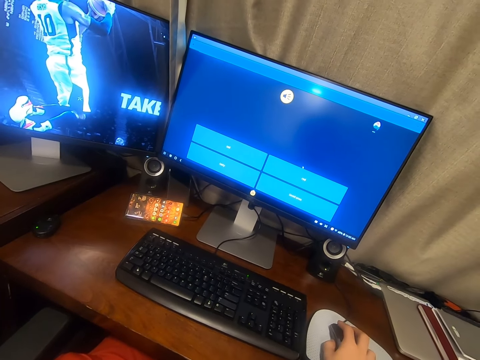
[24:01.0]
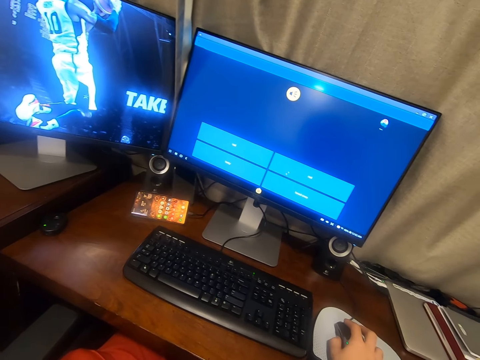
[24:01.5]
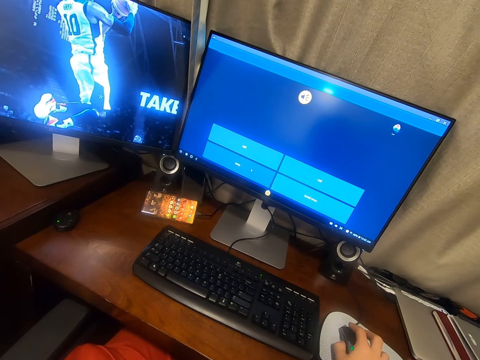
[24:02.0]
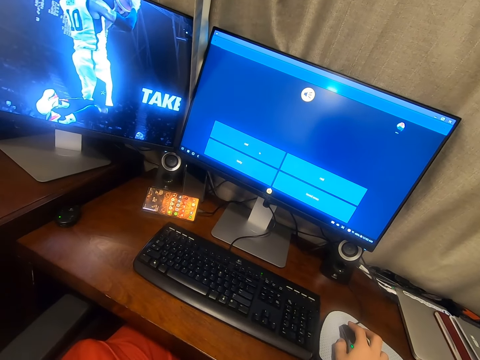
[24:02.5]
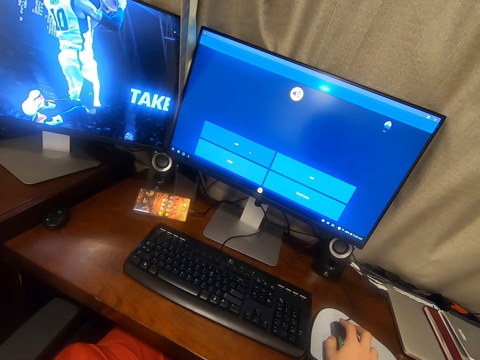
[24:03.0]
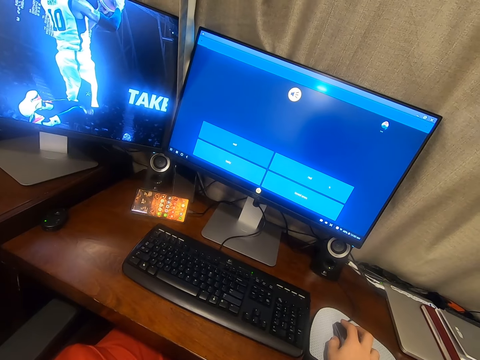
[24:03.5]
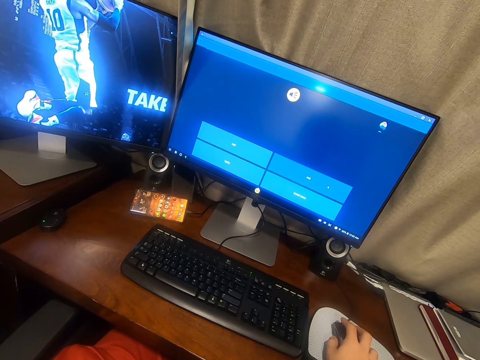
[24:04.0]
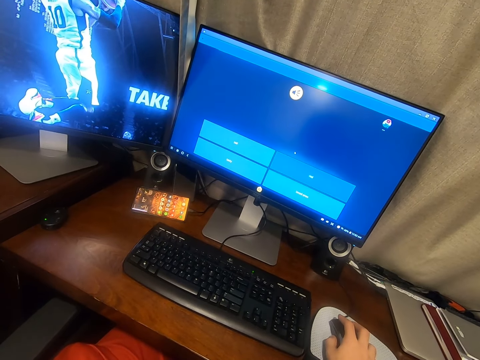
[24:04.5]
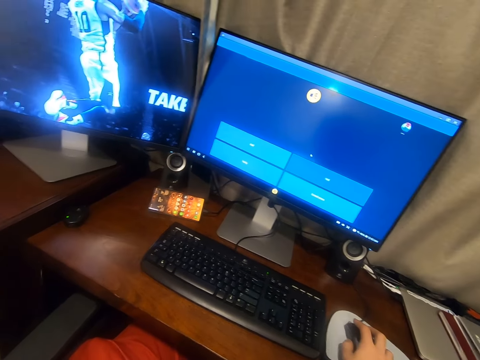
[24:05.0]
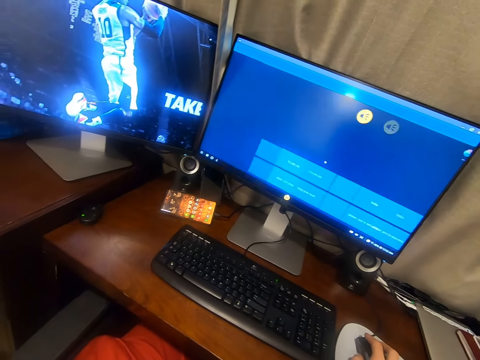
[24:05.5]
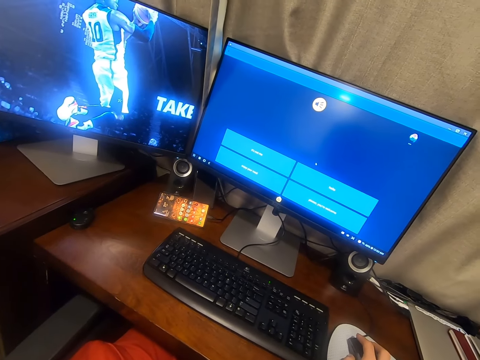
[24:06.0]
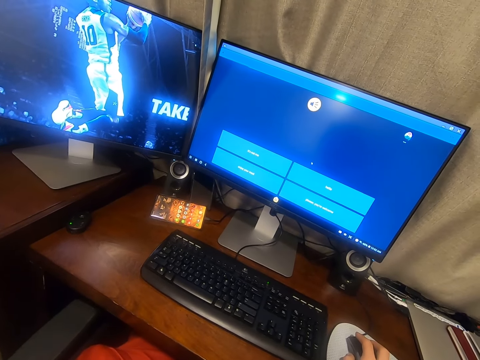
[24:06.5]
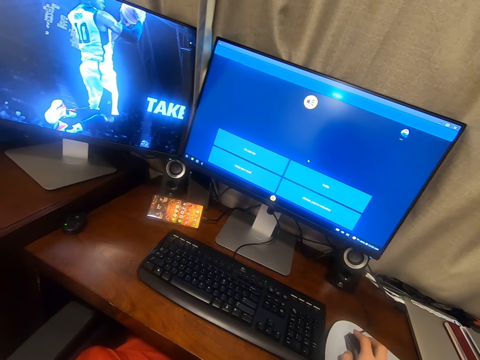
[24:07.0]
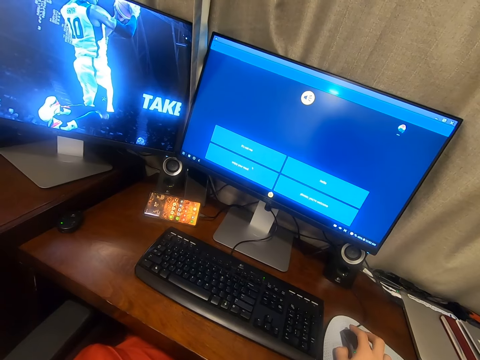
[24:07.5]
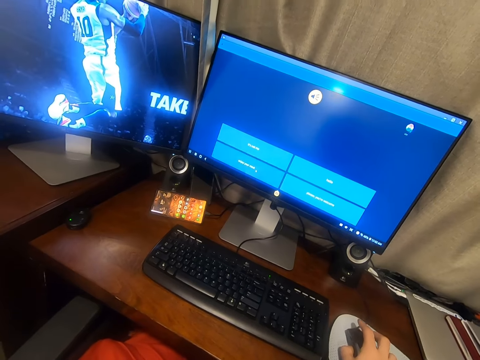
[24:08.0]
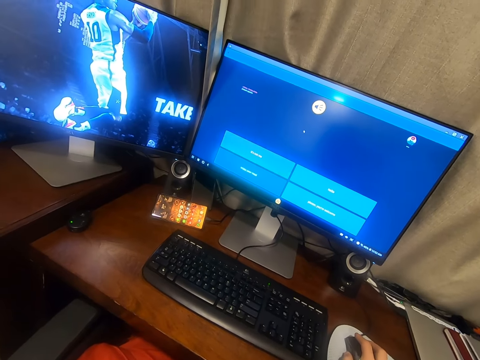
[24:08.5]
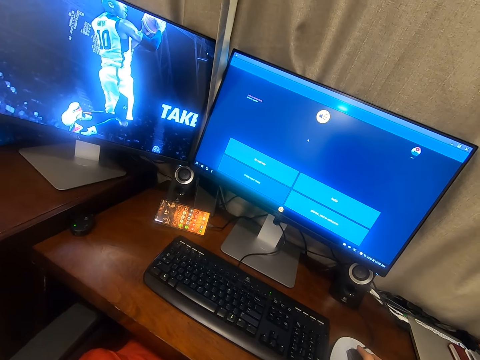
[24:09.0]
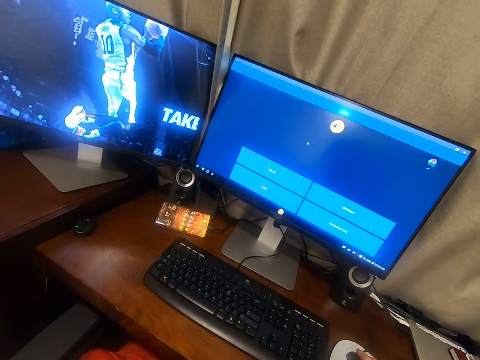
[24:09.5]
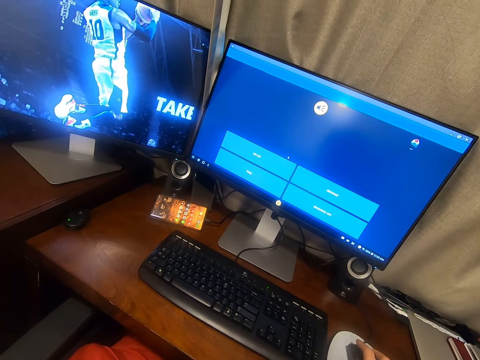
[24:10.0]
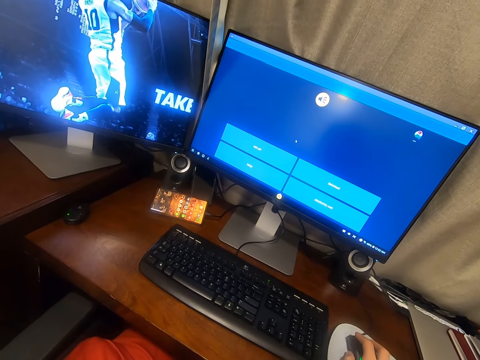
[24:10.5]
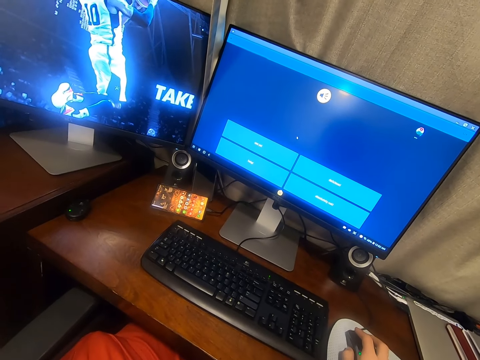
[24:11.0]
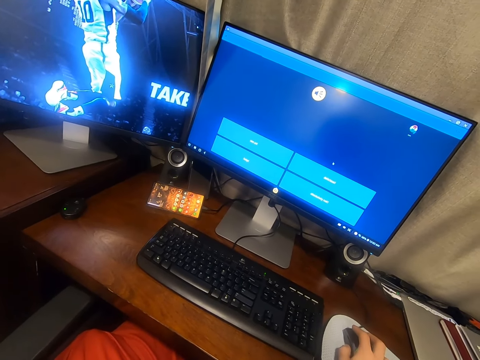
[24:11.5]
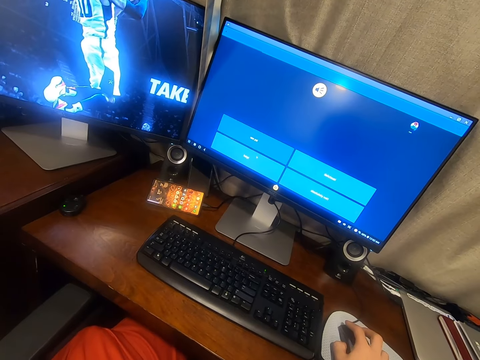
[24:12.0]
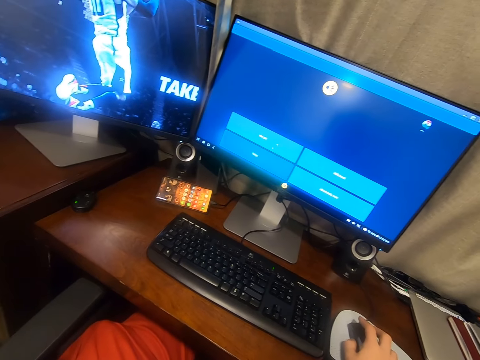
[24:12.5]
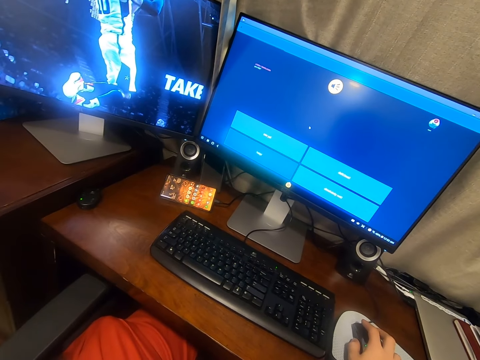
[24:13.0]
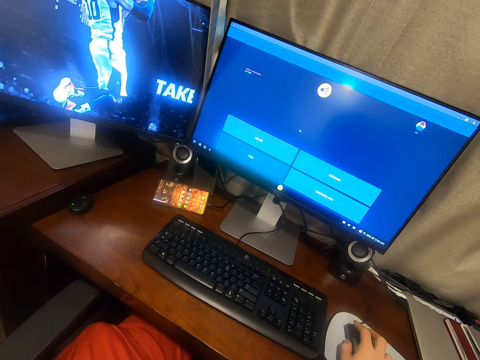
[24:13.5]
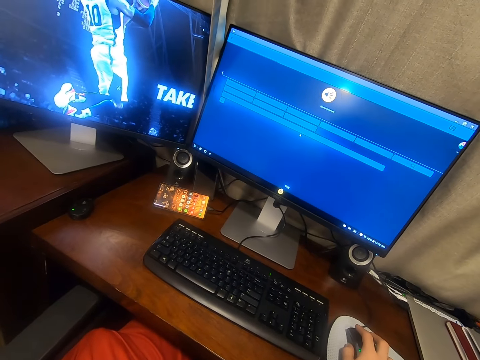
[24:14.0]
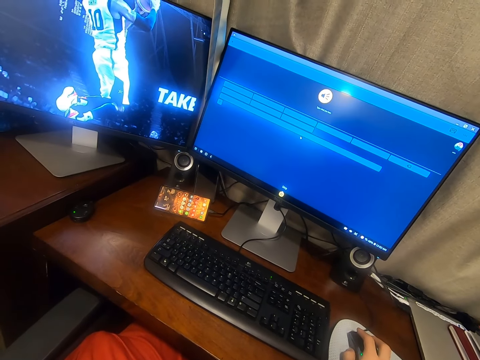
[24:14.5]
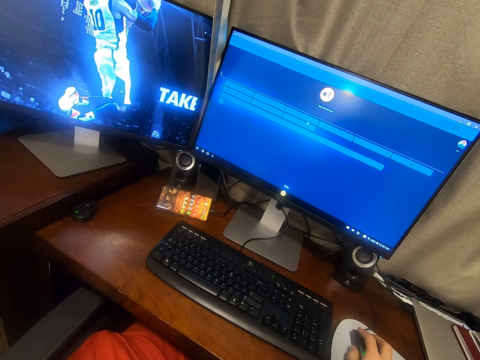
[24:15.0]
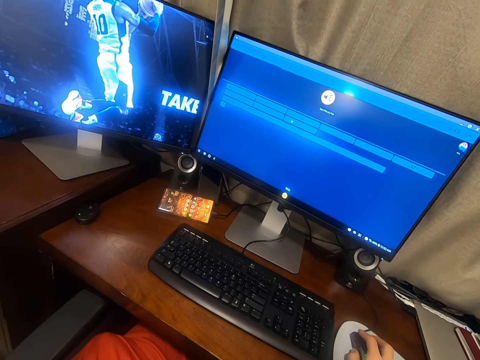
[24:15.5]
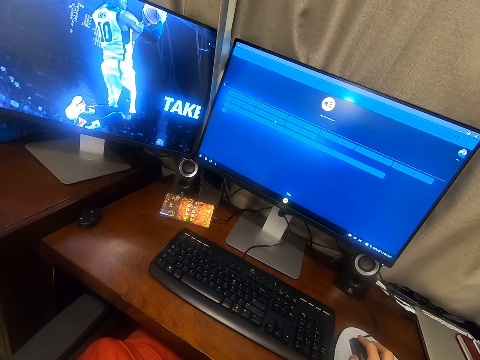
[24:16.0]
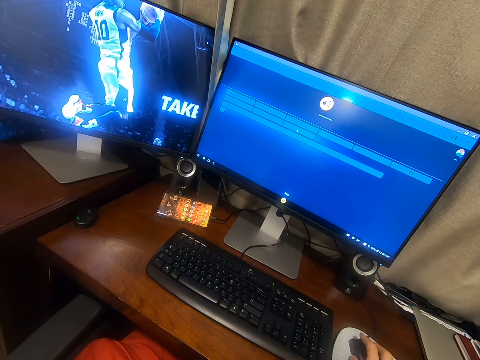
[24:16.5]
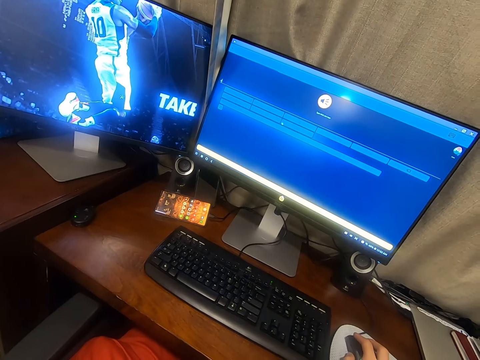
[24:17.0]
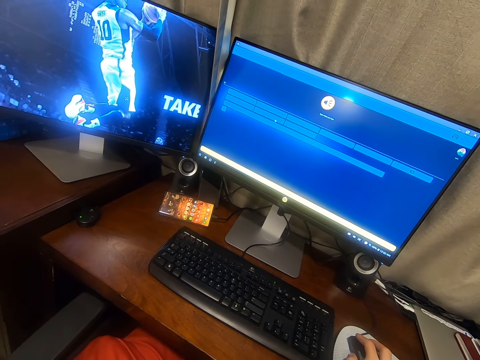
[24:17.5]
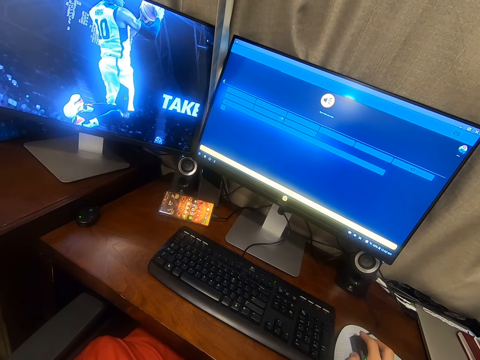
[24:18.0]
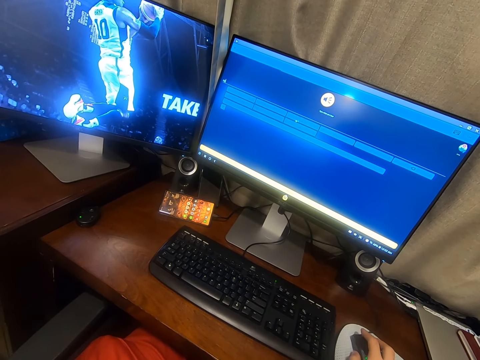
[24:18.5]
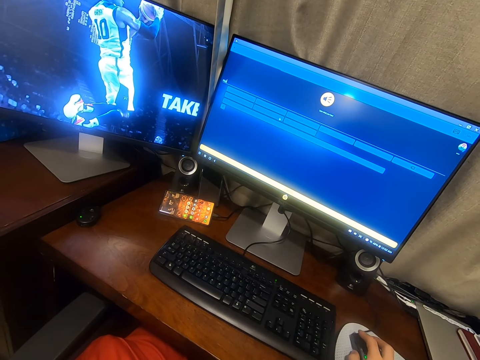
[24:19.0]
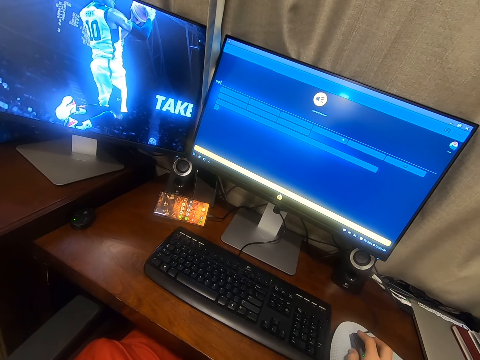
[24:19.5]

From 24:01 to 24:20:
The camera wearer clicks on the mouse. They move the cursor on the computer. They click on the mouse. They move the cursor on the computer. They click on the mouse. They move the cursor on the computer. They click on the mouse.

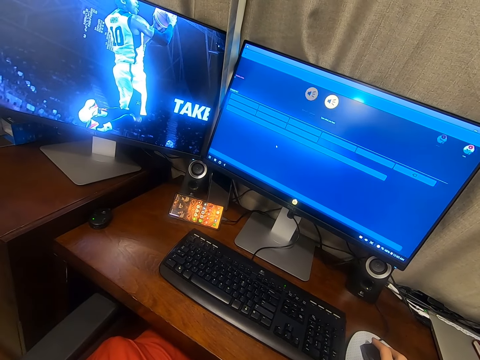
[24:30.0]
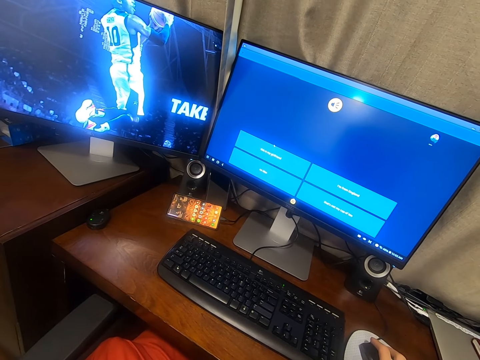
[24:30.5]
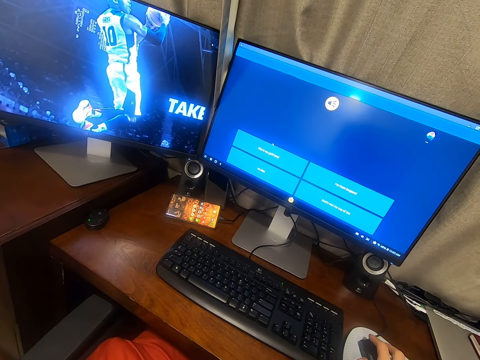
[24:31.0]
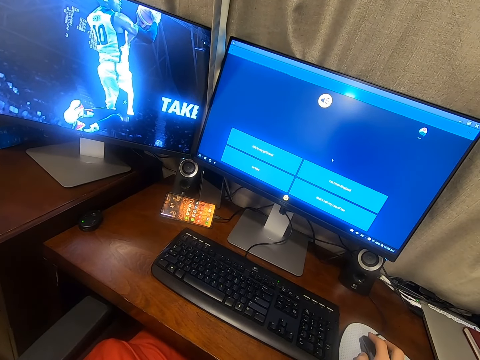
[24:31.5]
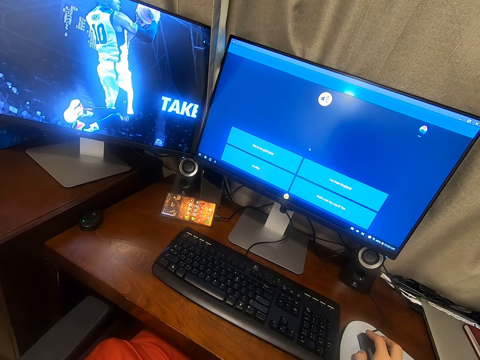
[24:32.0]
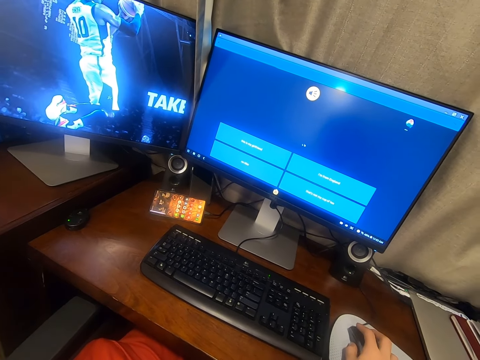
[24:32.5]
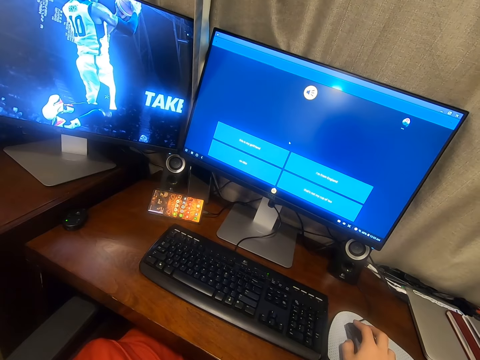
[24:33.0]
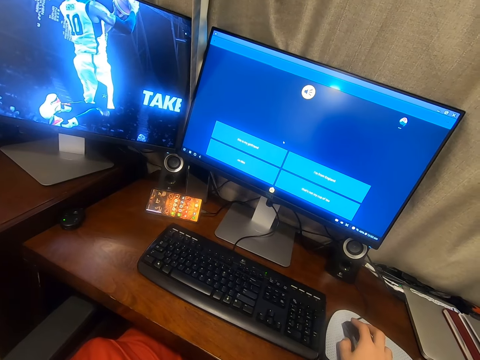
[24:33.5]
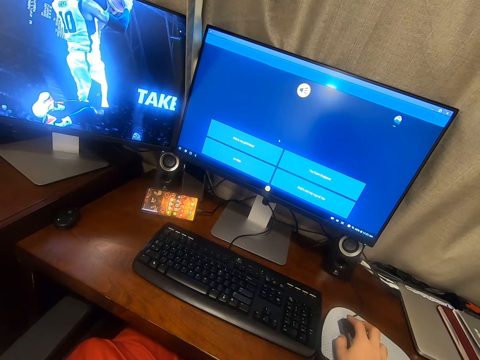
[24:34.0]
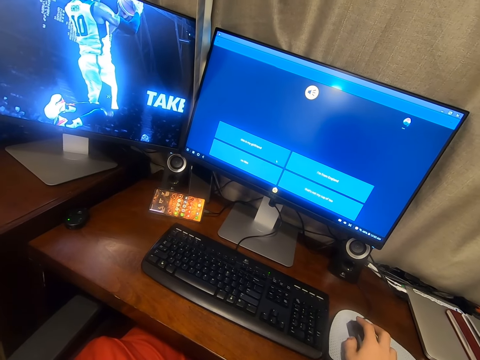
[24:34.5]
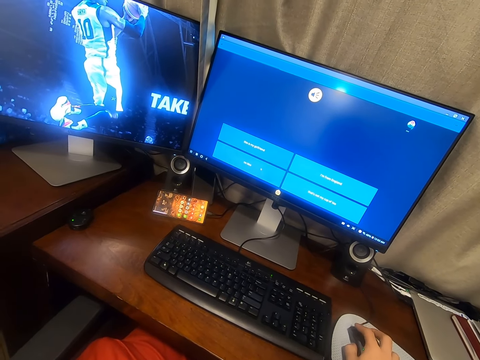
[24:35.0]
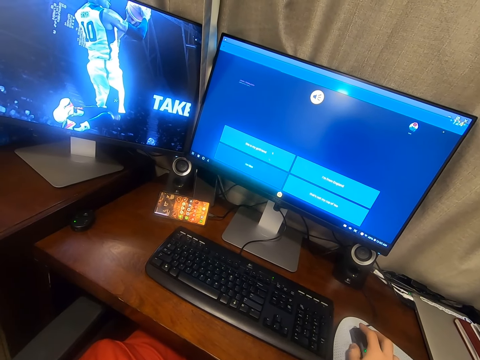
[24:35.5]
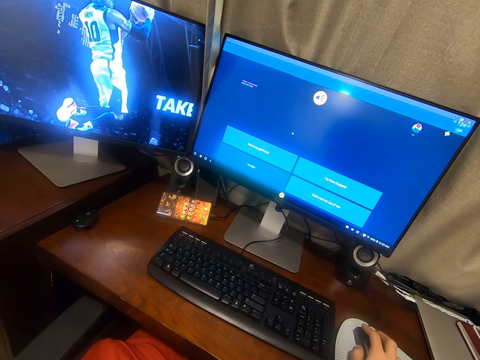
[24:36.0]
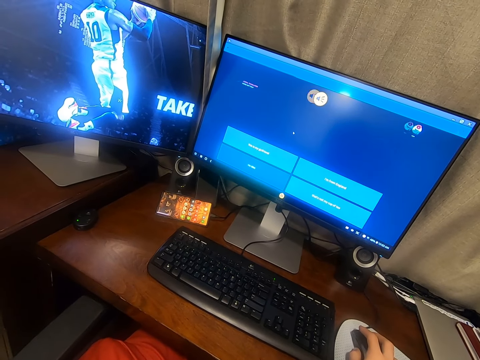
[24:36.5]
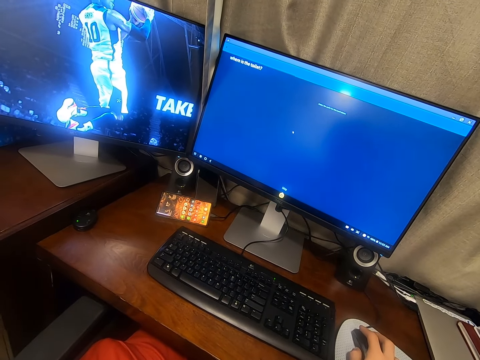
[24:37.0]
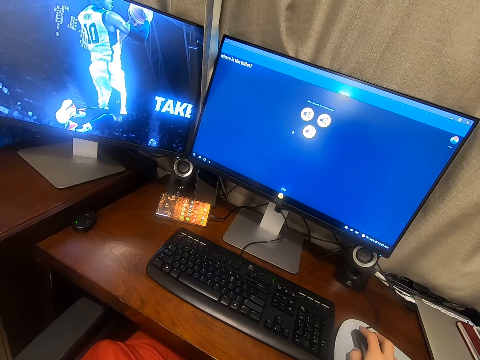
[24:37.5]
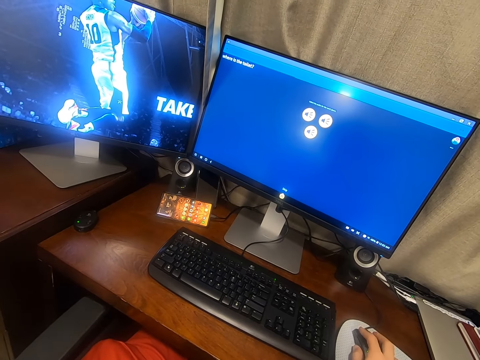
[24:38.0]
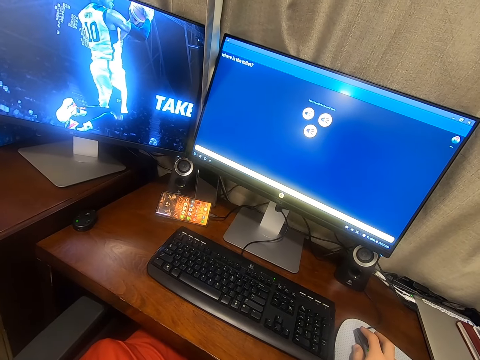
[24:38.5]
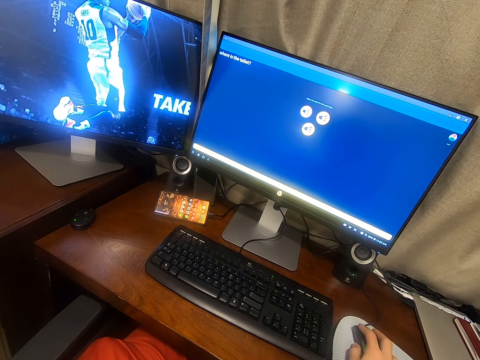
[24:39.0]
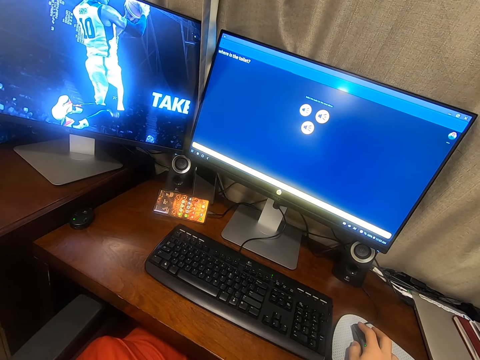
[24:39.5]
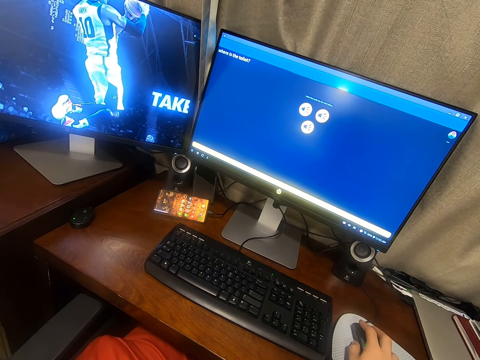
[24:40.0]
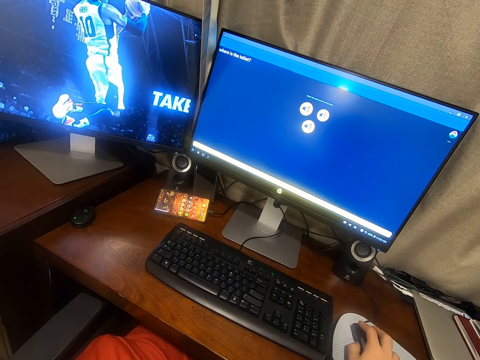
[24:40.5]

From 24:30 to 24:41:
The camera wearer moves the cursor on the computer. They click on the mouse. They move the cursor on the computer. They click on the mouse.
